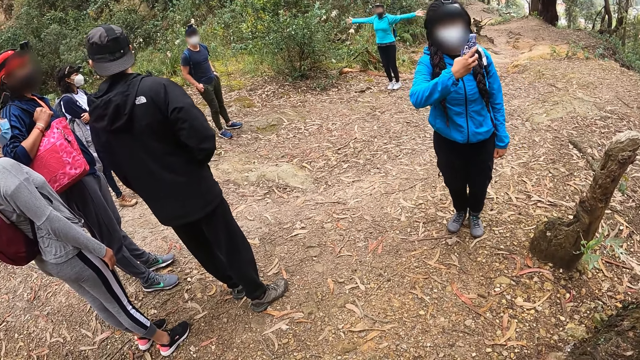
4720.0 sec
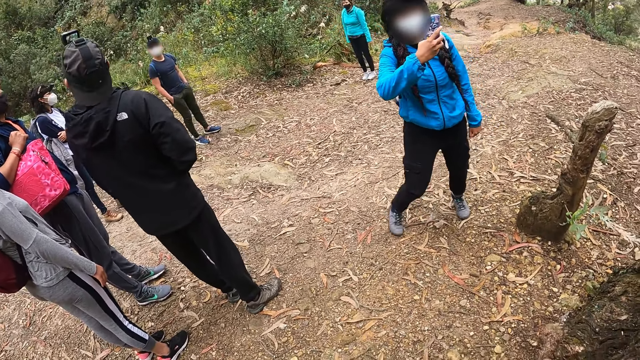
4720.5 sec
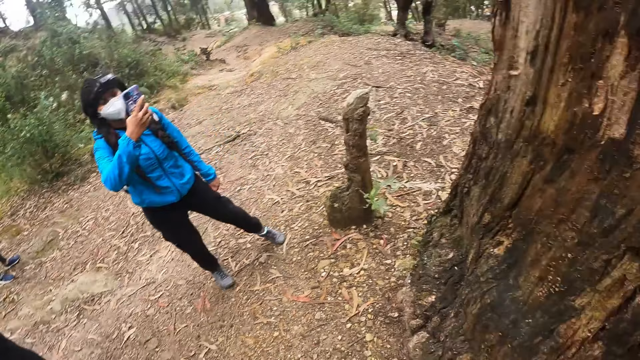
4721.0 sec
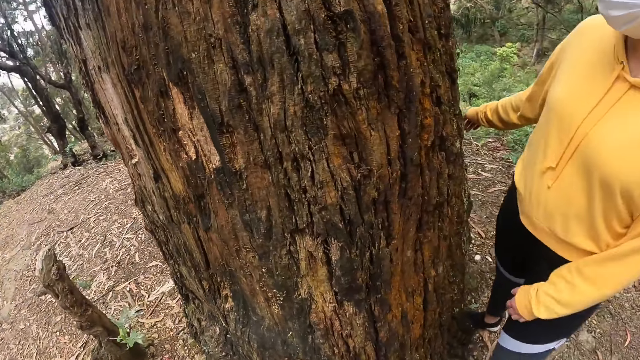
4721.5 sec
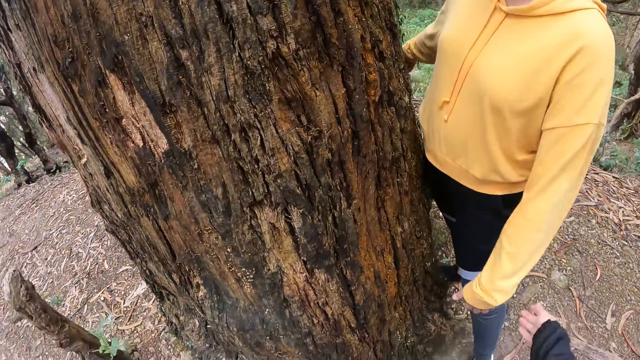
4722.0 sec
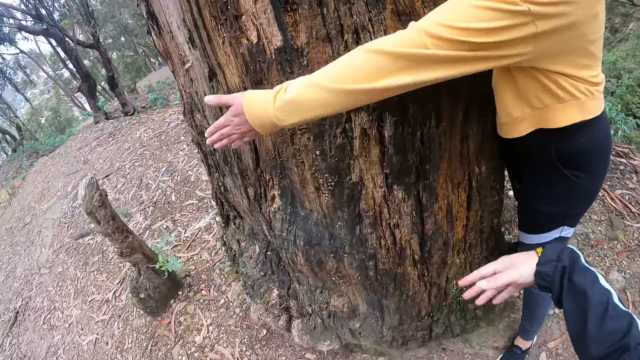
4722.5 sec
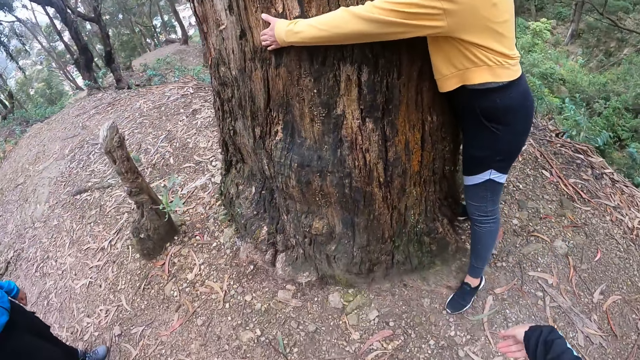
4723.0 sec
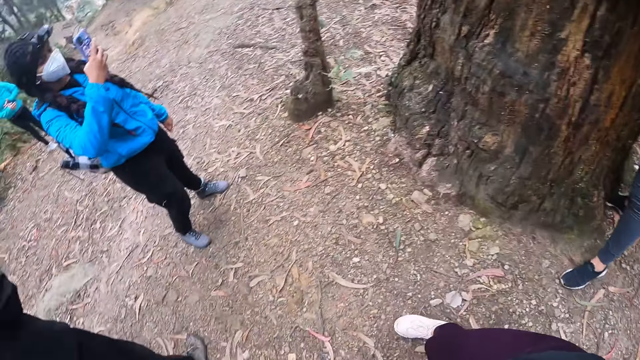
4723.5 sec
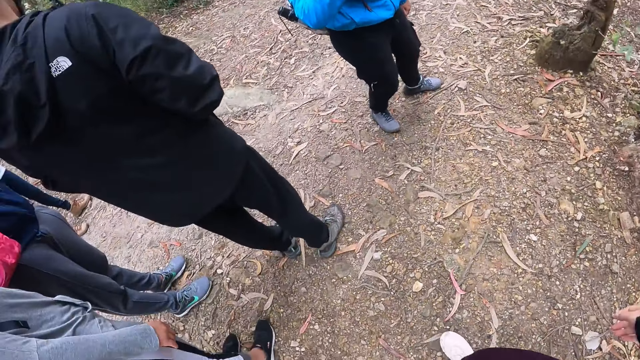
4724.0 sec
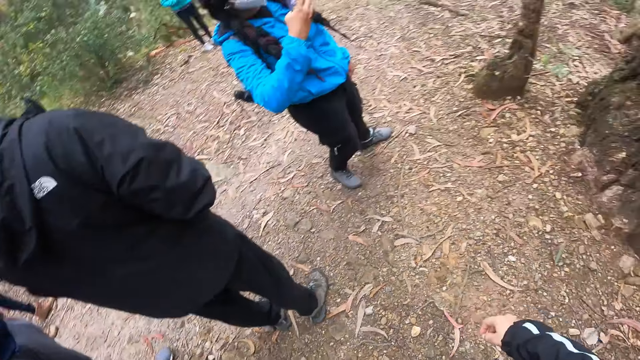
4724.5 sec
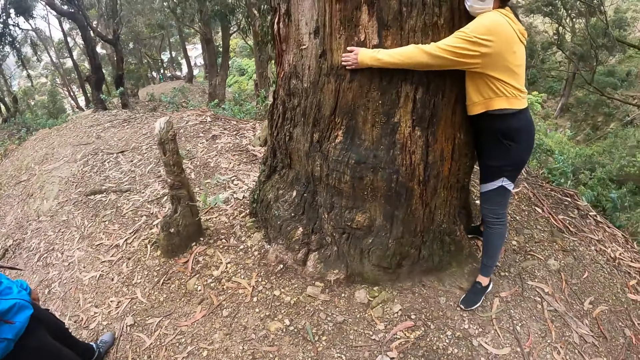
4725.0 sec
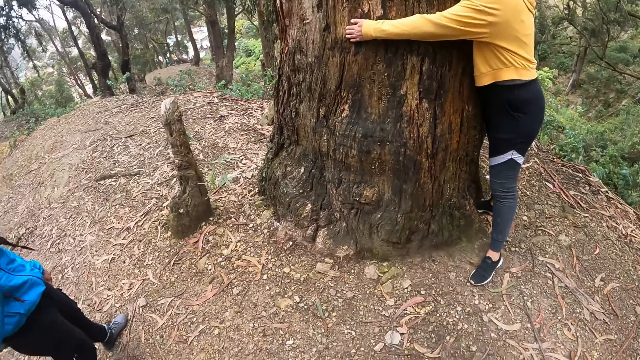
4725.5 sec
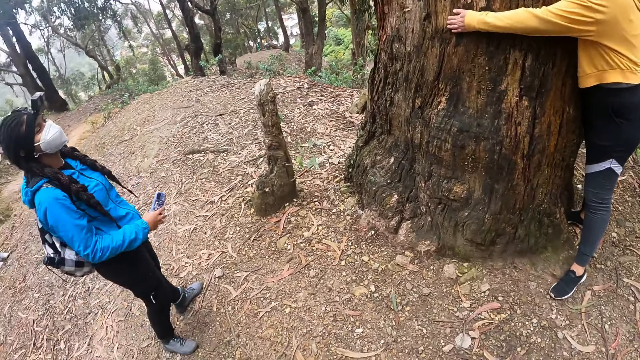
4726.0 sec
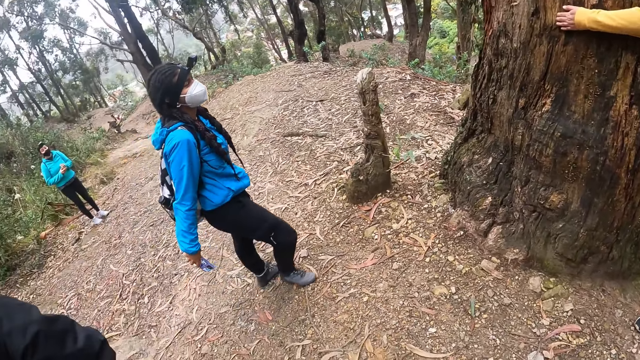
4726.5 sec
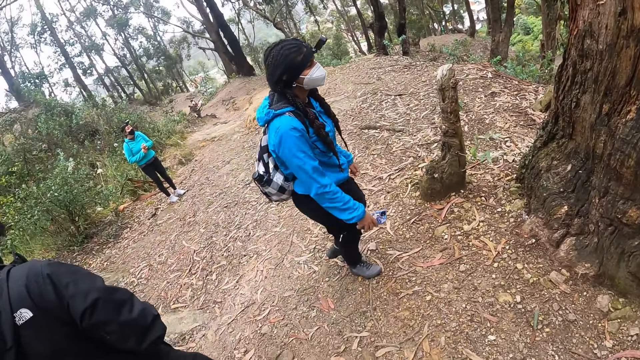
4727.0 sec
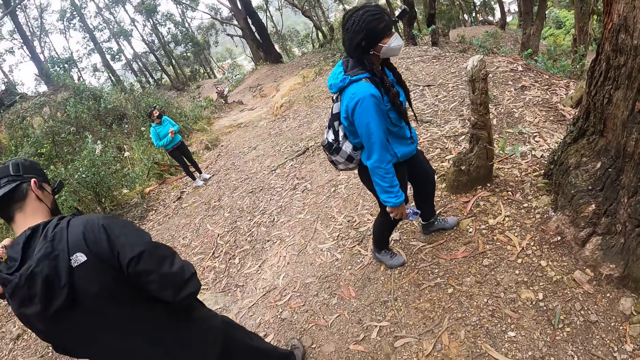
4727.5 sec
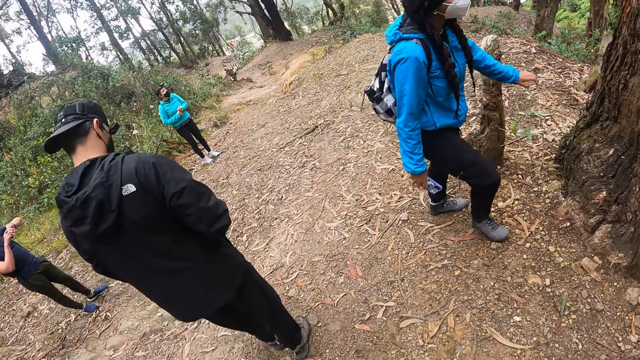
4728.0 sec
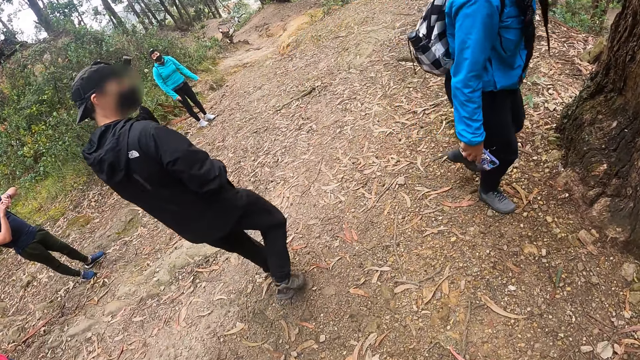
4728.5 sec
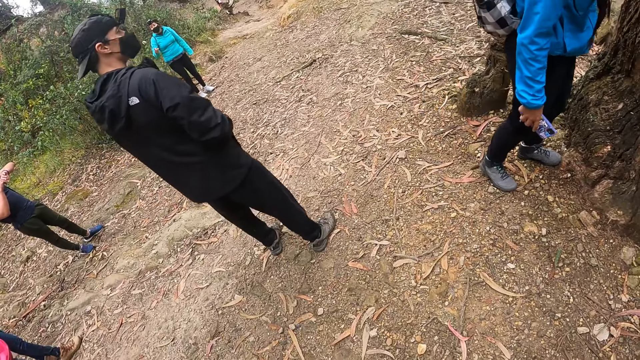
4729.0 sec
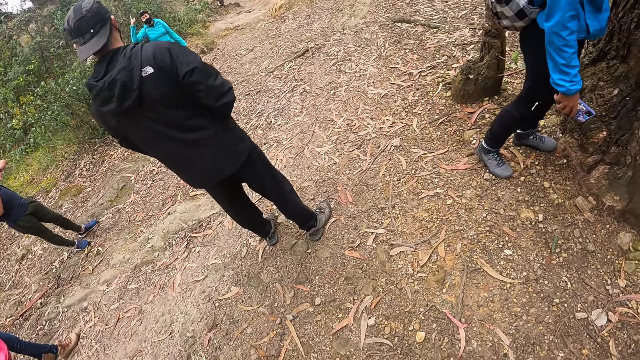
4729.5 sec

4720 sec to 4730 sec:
The camera wearer looks at the tree. A woman hugs the tree with both arms. The camera wearer interacts with the woman. They look around the forest.

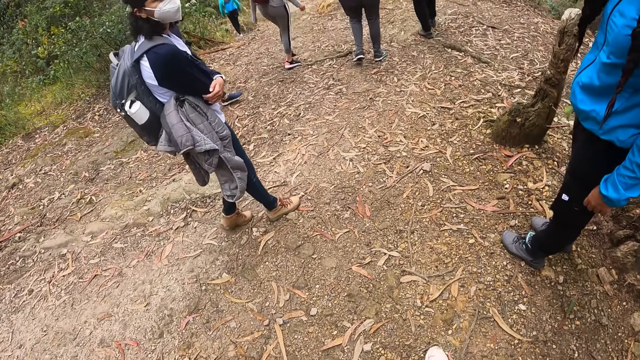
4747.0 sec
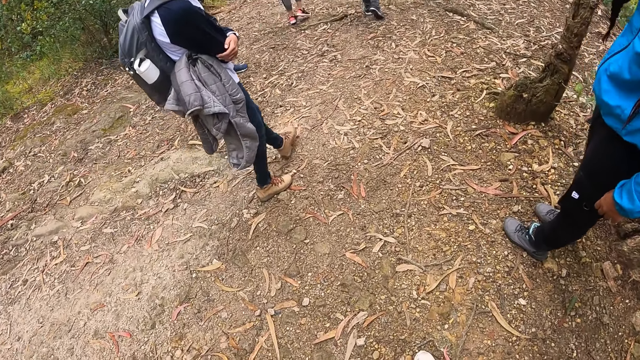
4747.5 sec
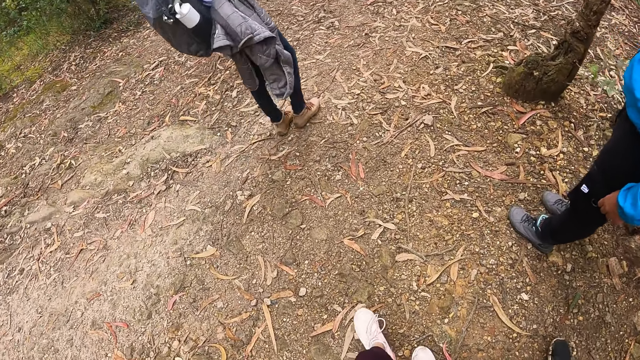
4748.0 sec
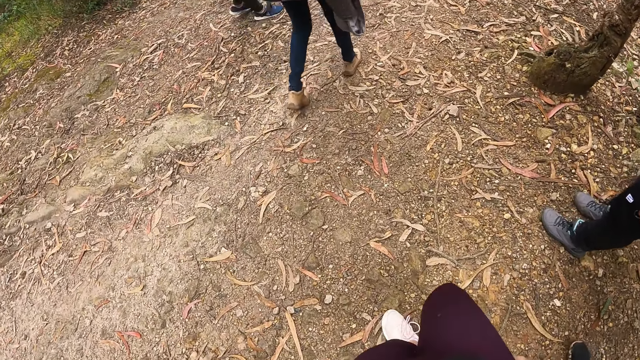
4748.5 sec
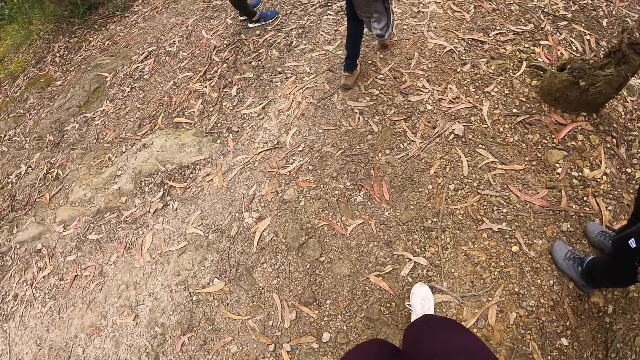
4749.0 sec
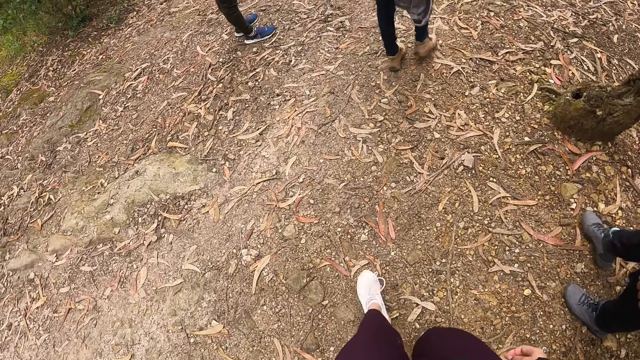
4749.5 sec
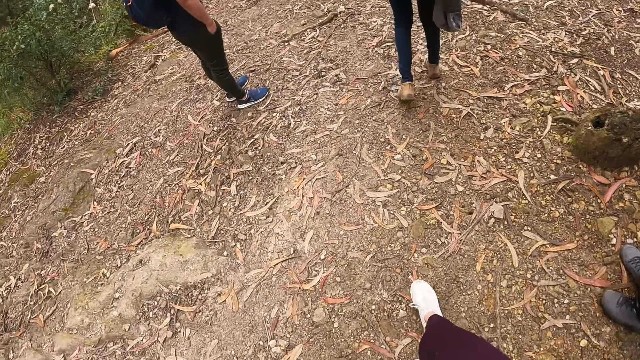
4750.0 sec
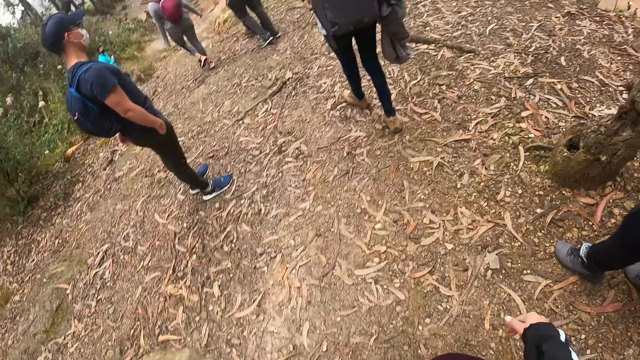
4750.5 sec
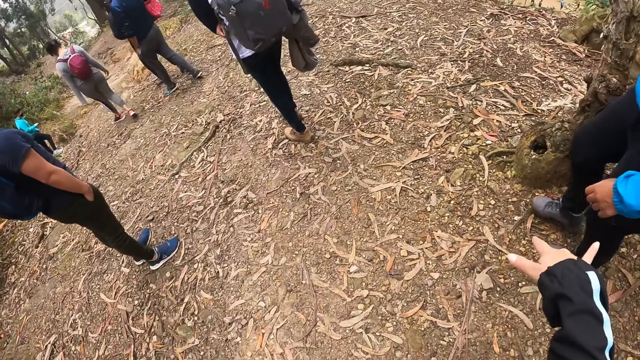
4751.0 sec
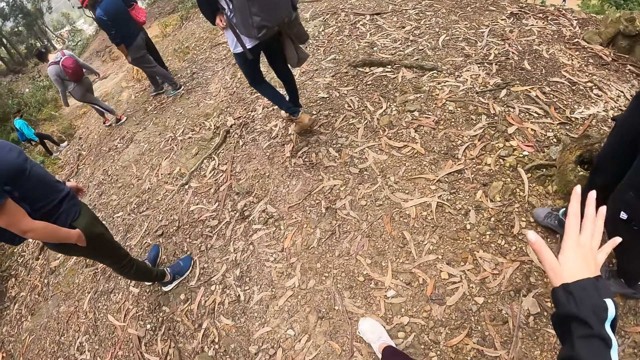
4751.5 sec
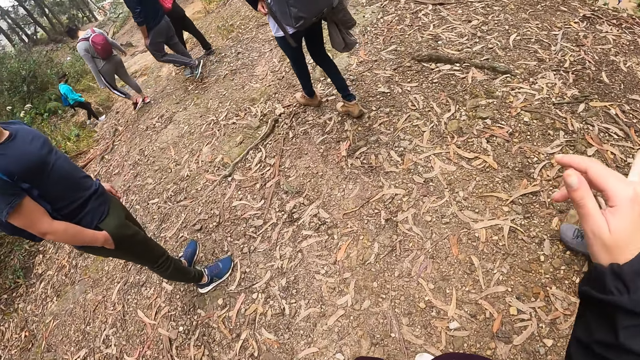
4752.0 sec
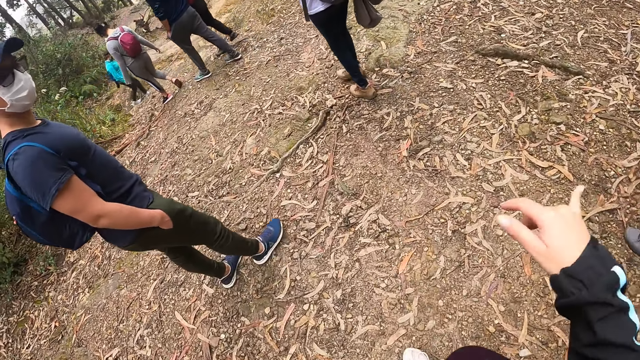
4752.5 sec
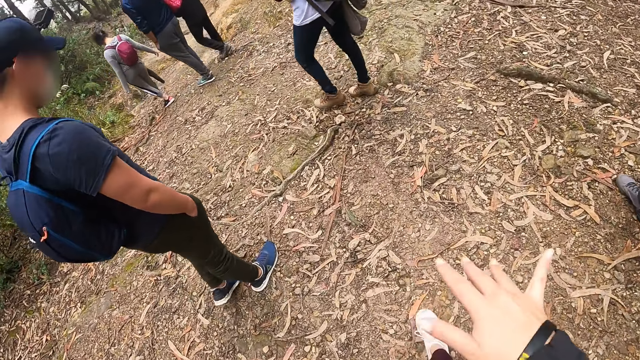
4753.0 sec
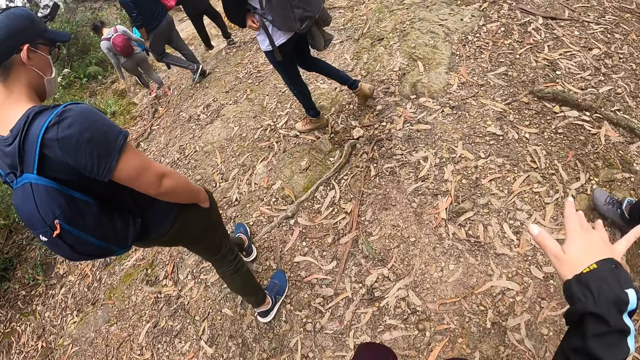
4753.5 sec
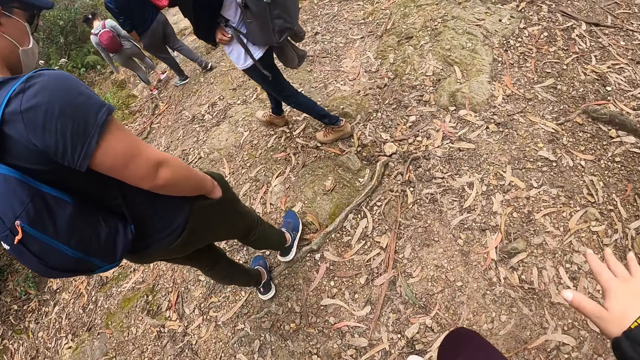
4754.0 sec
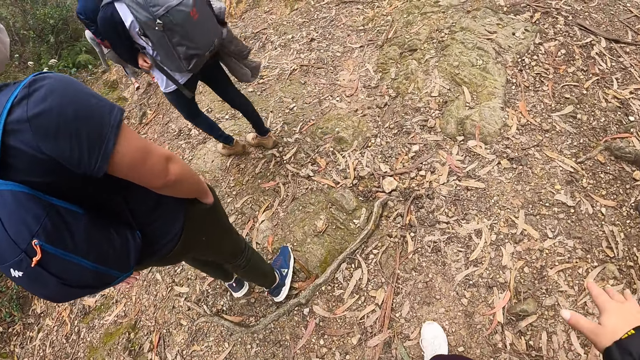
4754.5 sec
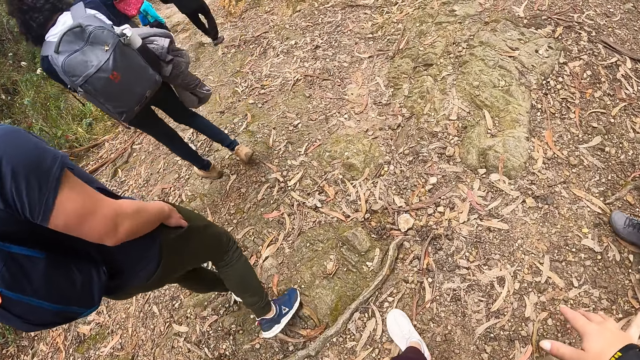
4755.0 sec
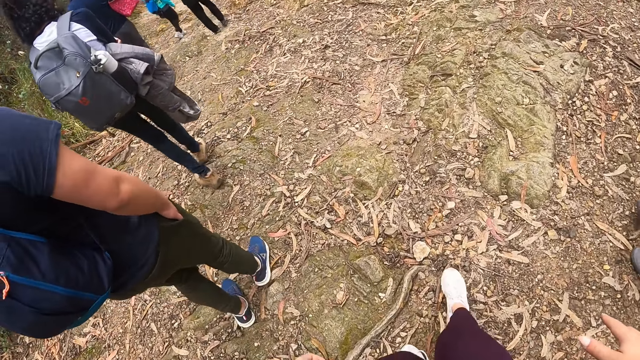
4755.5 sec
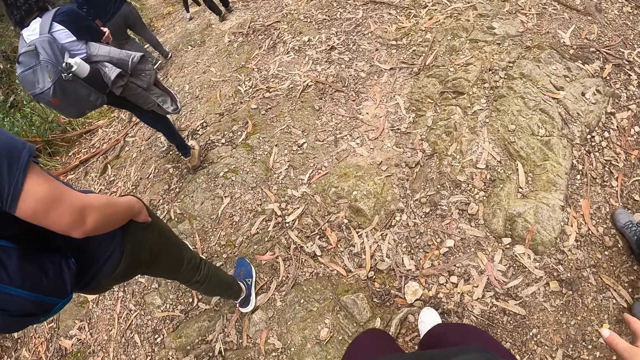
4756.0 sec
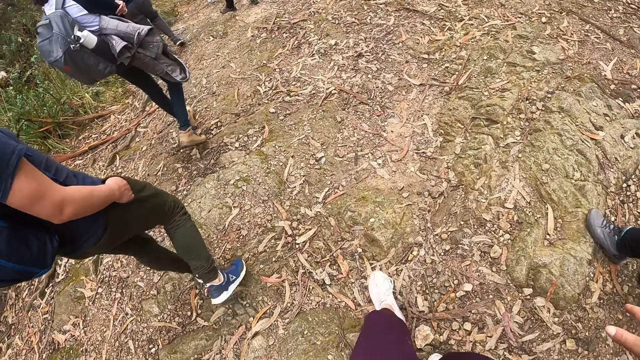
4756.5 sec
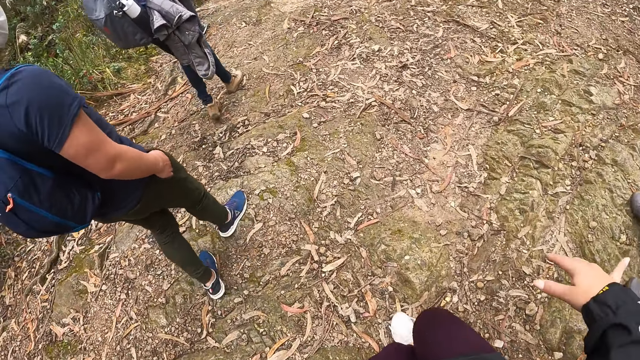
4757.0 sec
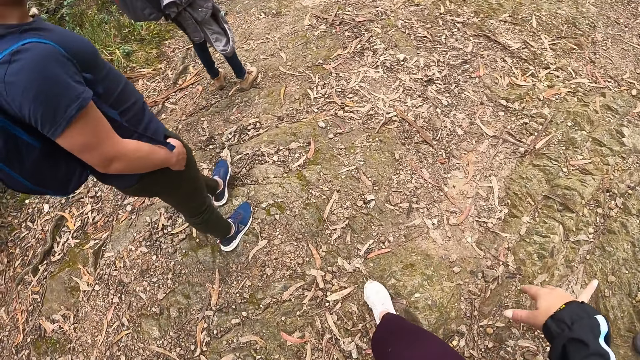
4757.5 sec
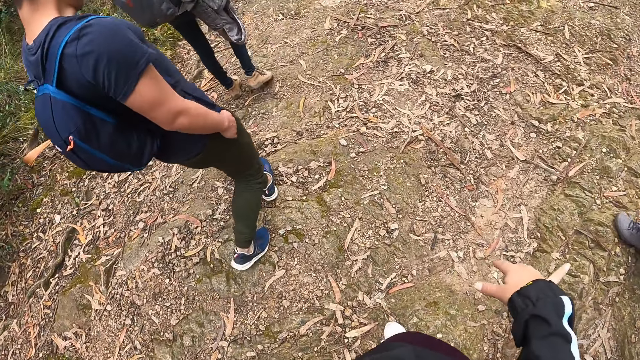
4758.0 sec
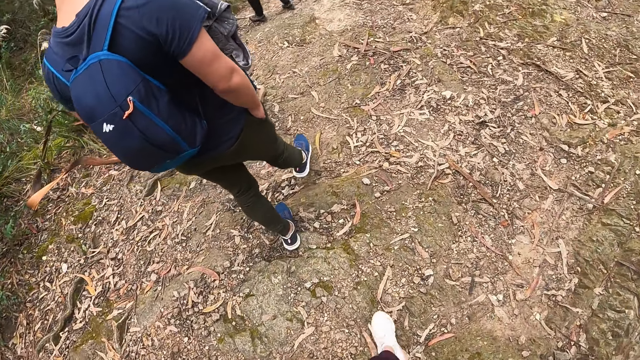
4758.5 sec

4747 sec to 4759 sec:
The camera wearer walks down the path. They interact with the woman. They move the right hand. They lift the right hand.
